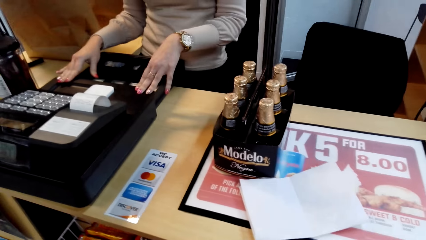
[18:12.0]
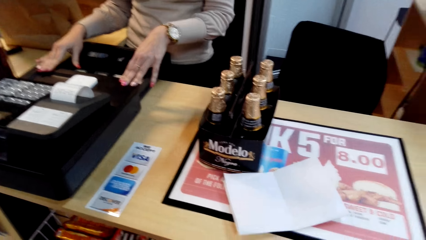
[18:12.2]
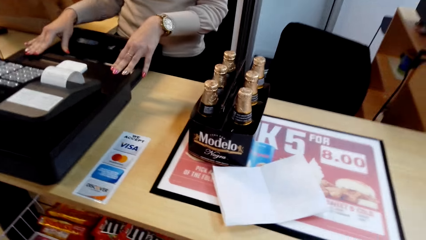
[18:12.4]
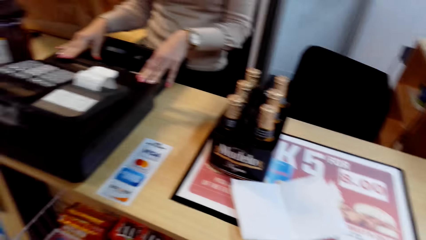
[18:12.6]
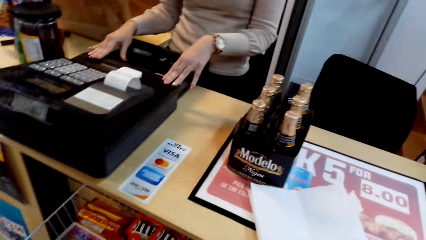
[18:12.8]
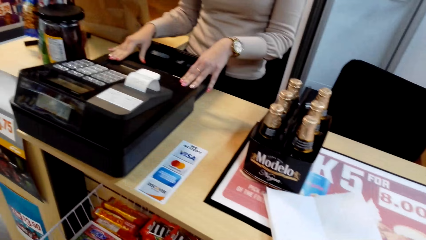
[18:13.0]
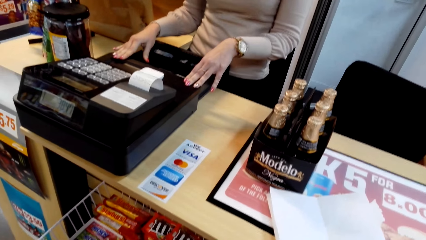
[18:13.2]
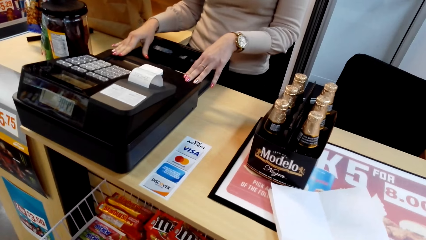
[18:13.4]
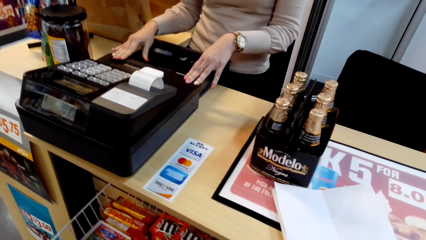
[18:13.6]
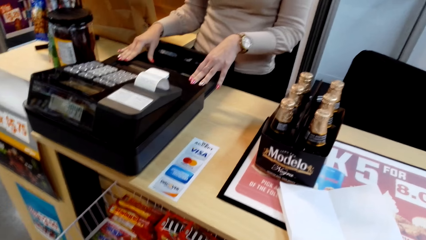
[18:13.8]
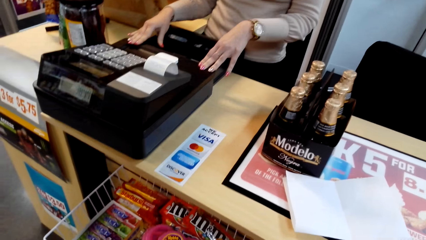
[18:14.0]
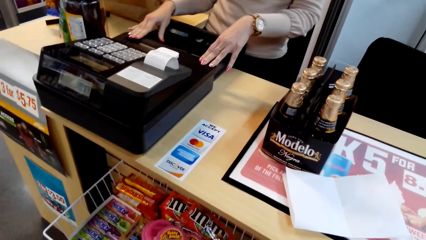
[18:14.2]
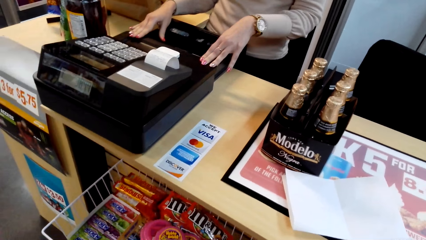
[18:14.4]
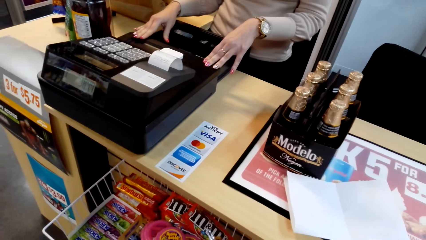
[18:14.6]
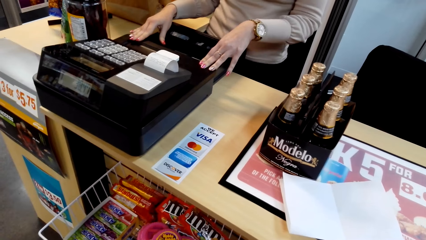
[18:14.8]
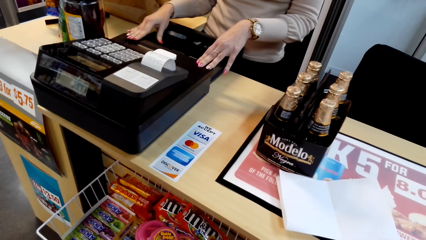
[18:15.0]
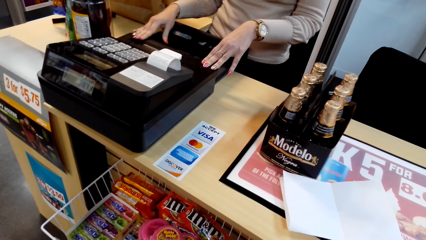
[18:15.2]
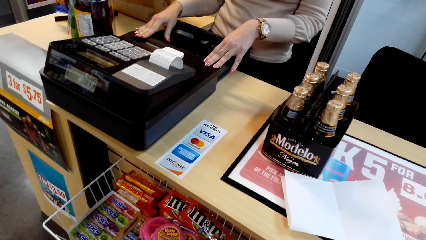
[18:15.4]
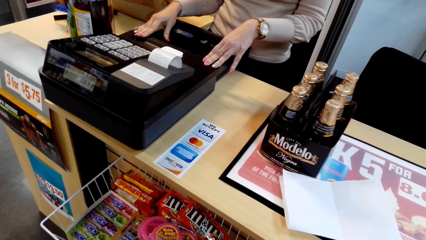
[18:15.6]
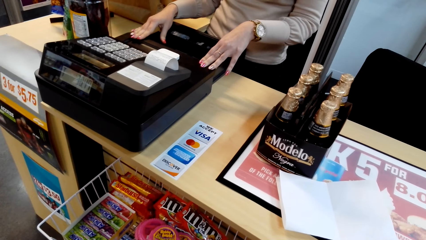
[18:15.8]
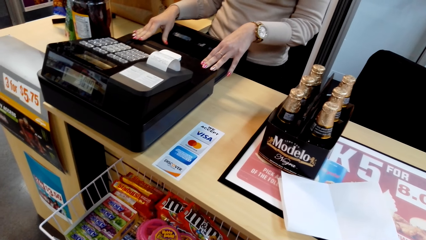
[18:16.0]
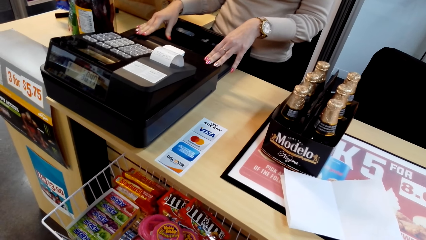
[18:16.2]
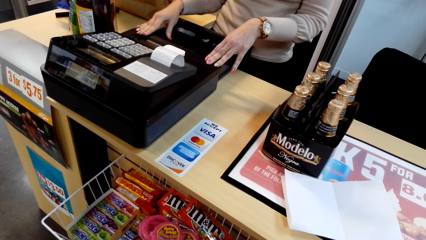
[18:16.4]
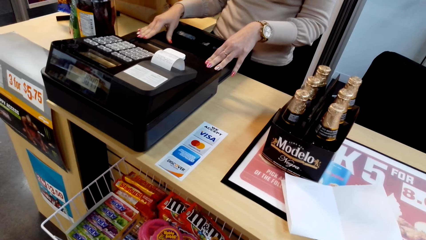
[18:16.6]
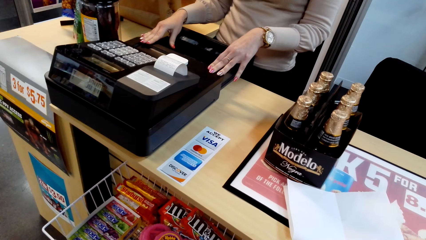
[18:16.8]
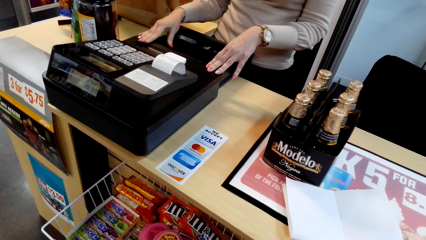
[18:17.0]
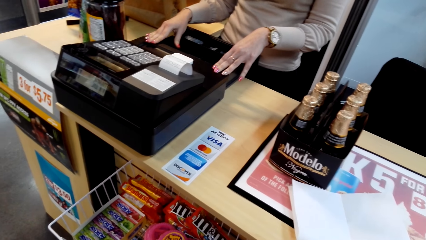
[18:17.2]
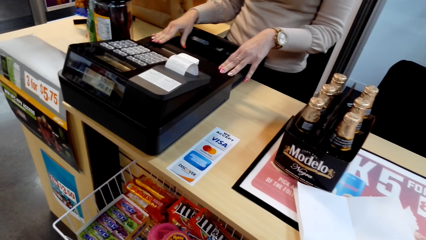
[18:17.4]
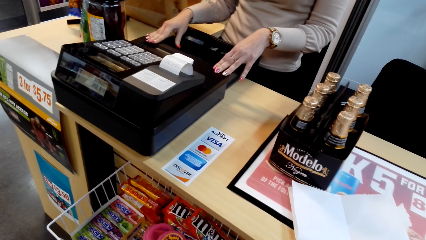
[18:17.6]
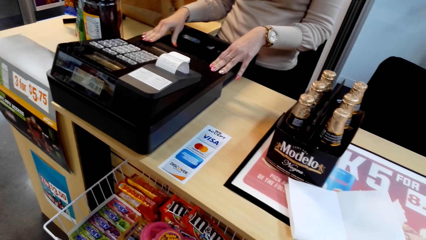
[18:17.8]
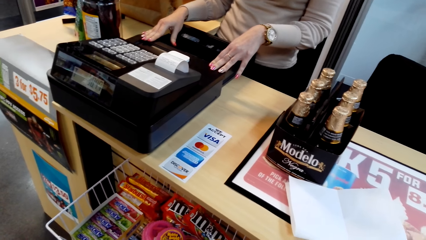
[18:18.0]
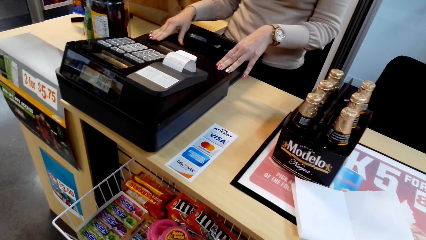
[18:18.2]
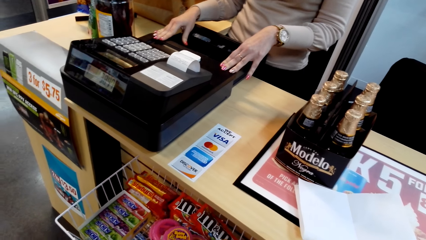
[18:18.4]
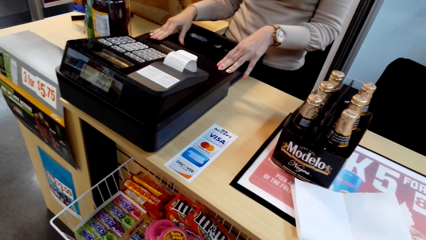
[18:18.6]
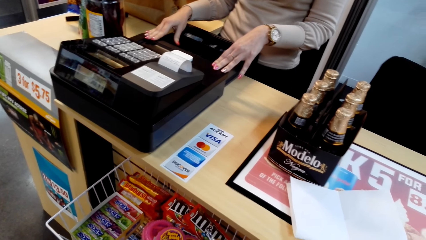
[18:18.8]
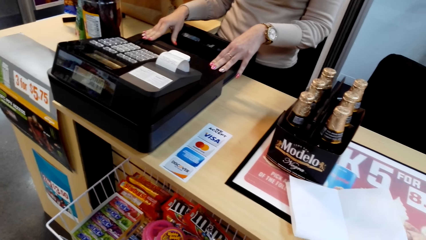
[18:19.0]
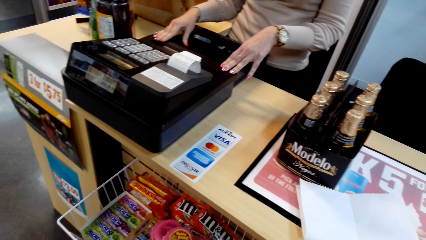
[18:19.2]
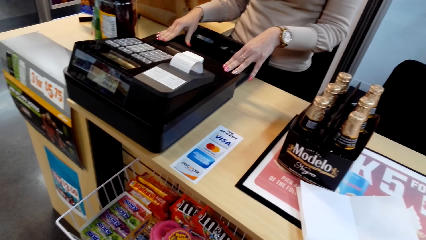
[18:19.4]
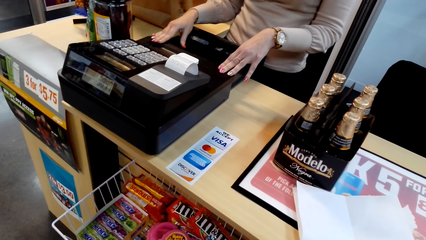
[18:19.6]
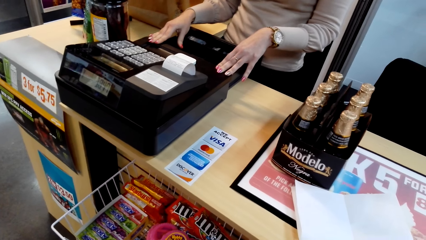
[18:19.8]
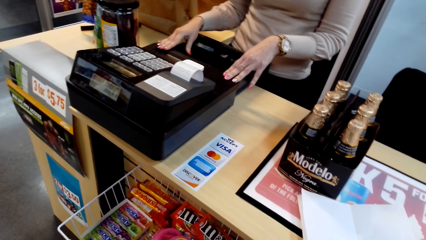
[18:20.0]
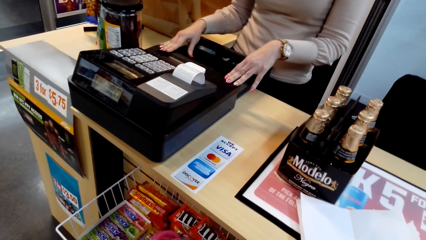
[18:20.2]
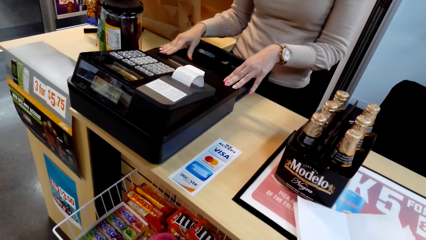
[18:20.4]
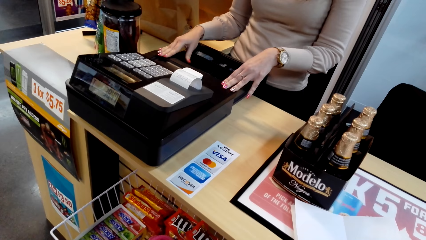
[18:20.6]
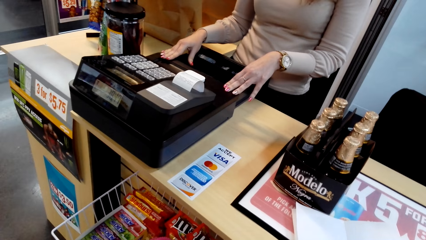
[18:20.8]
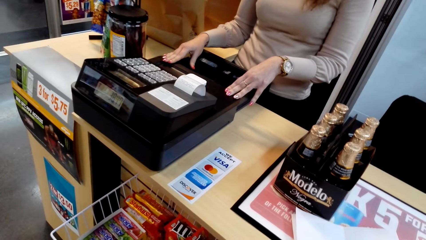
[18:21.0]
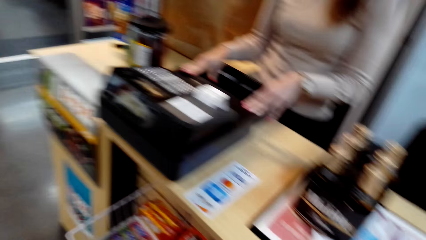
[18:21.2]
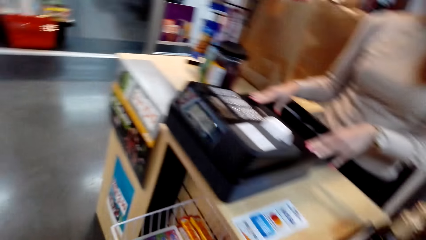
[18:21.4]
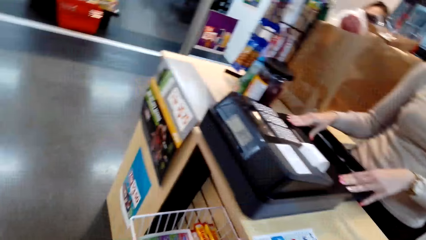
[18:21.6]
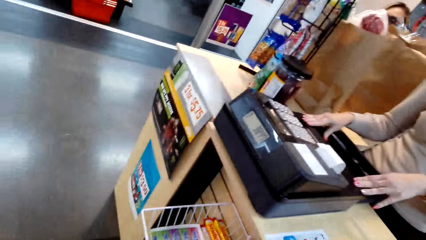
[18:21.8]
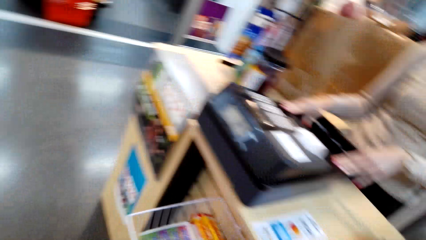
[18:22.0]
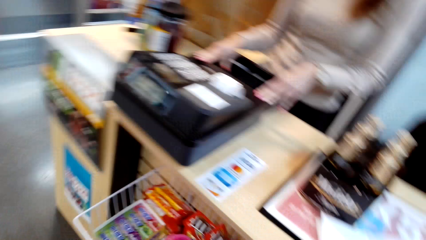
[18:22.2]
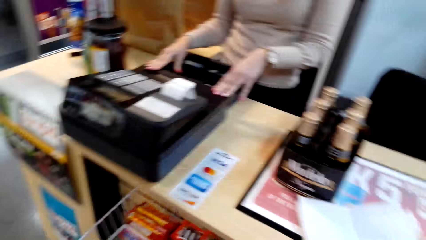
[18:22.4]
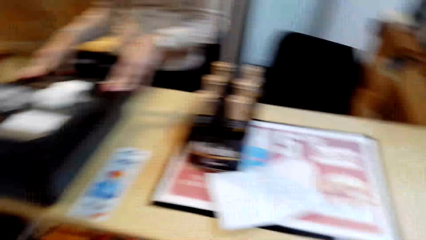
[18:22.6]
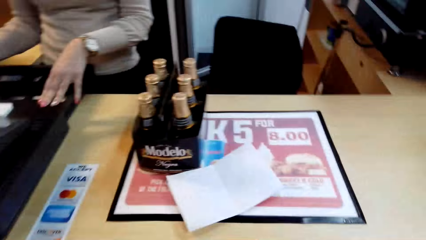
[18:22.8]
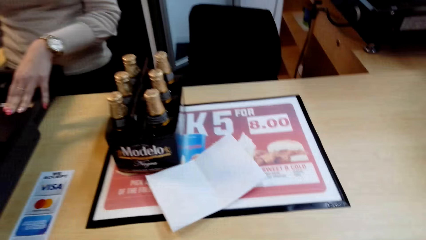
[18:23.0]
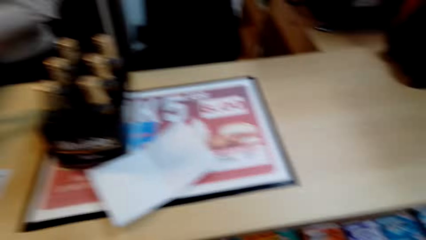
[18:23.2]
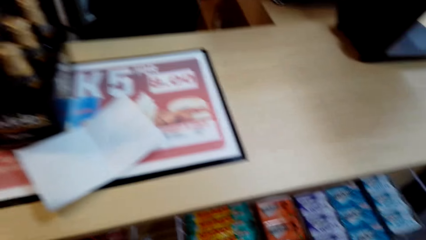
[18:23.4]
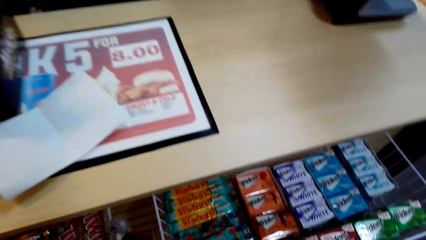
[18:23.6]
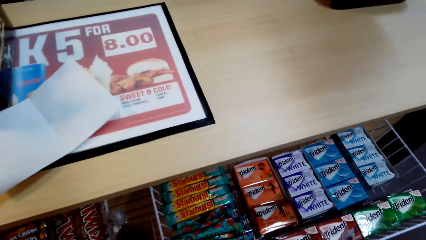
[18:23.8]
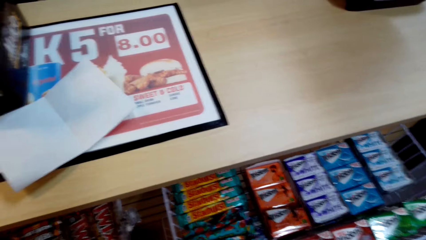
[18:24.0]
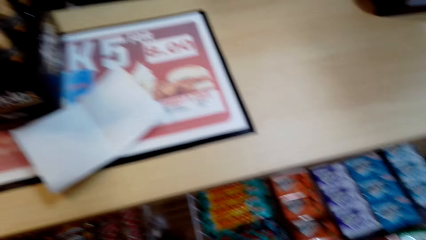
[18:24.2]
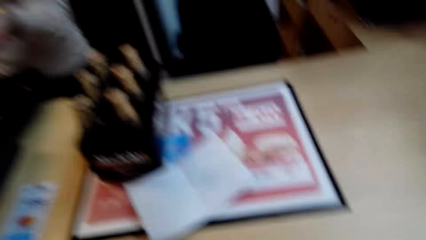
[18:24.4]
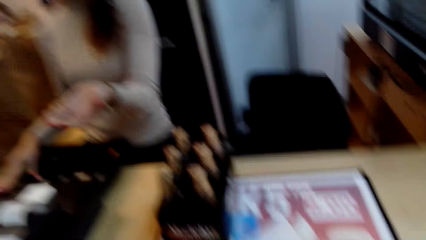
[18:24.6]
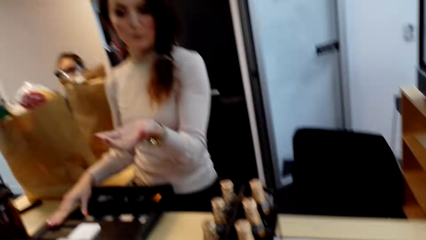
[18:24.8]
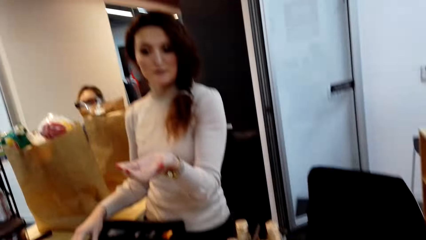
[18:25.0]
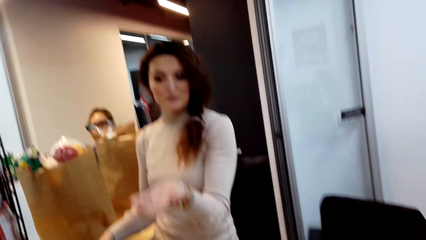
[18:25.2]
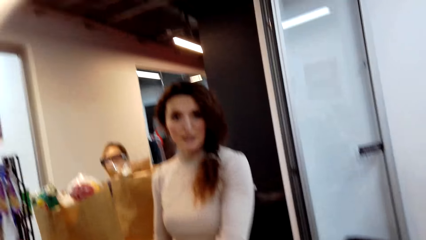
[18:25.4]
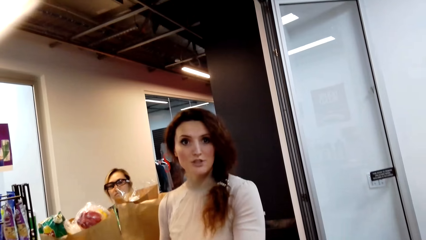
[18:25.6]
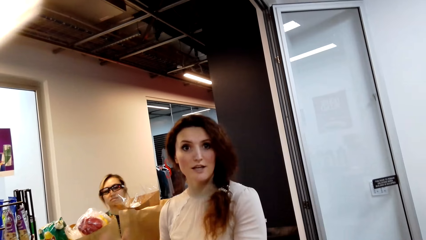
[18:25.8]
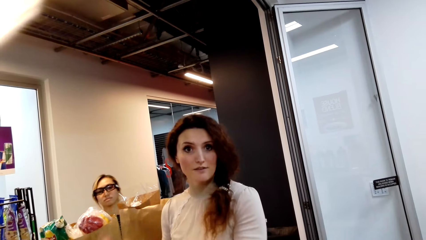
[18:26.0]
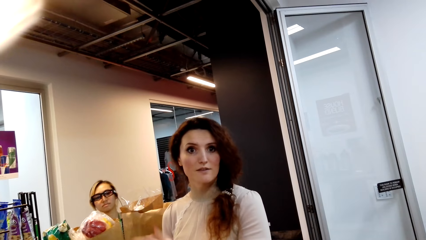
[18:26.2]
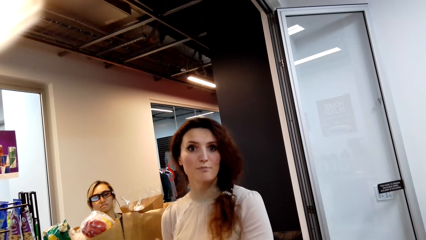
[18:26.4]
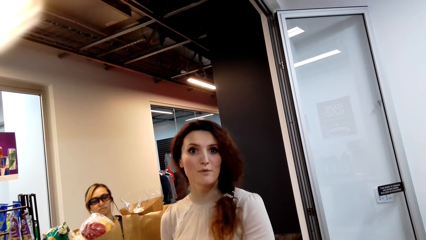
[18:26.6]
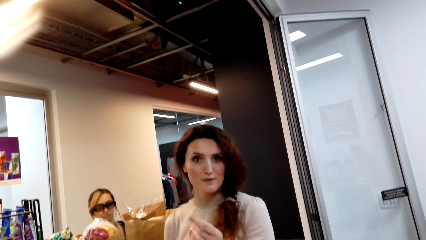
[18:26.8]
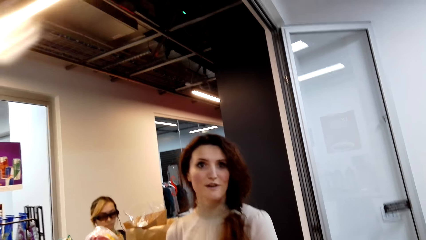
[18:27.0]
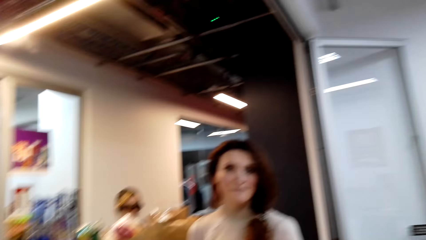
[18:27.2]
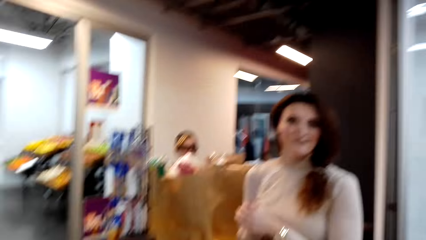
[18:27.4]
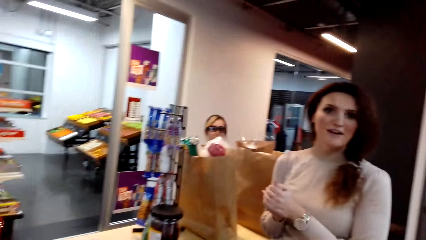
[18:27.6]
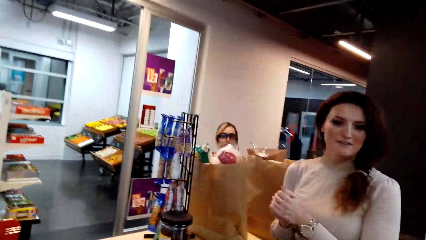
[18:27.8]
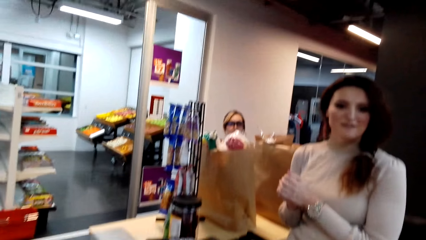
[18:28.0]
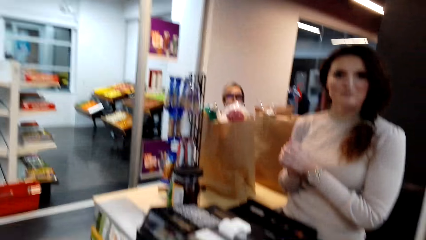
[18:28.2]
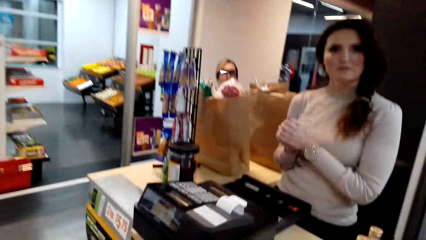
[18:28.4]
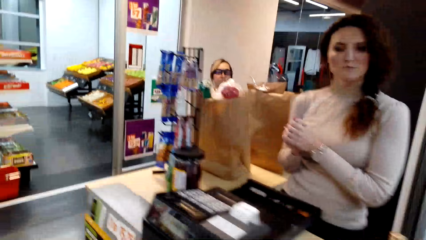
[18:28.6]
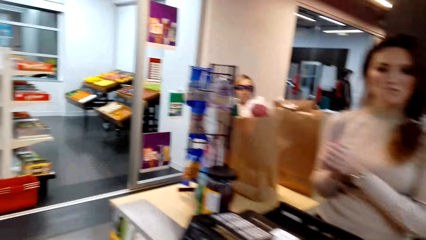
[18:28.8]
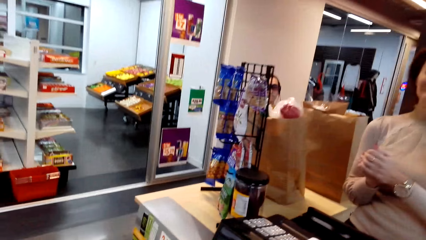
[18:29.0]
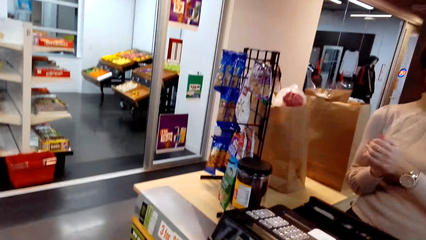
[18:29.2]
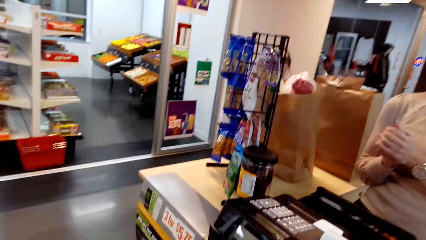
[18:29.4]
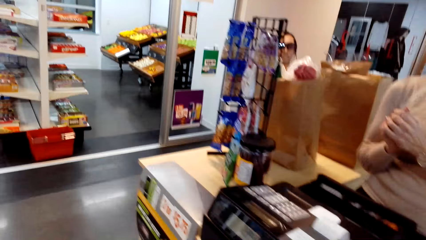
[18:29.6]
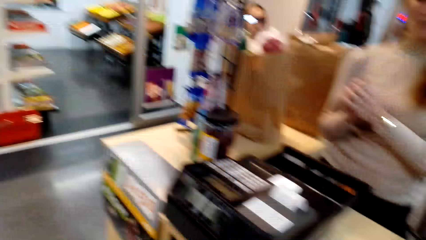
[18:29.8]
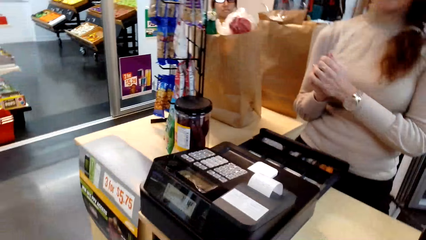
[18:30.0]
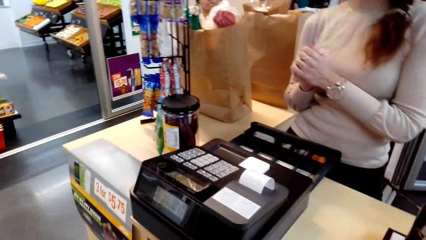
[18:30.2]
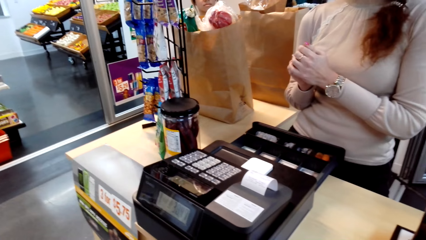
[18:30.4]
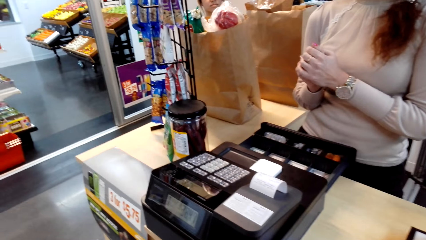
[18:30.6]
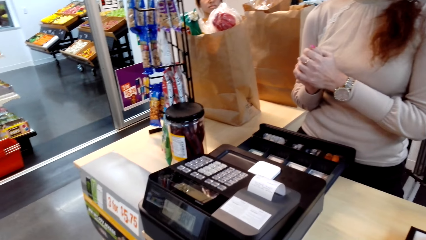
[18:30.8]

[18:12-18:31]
The camera wearer looks around the supermarket. A person points at the camera wearer and joins her hands.
